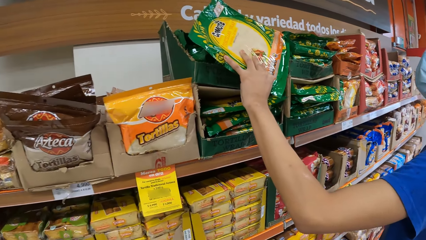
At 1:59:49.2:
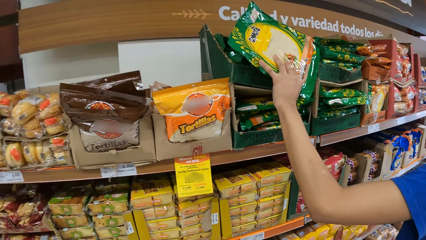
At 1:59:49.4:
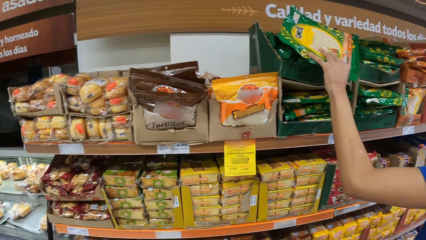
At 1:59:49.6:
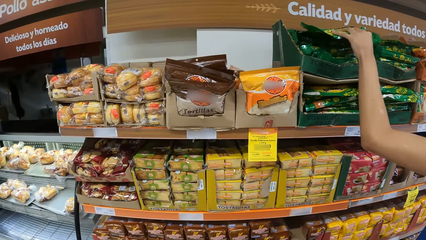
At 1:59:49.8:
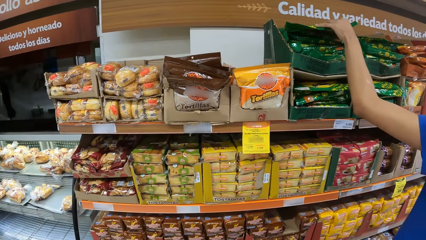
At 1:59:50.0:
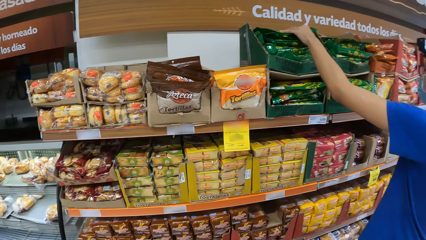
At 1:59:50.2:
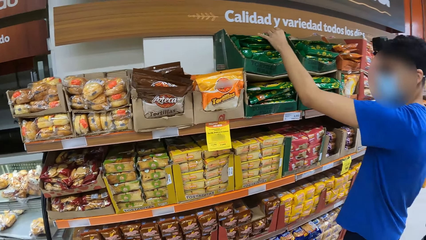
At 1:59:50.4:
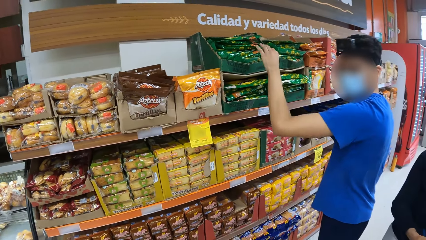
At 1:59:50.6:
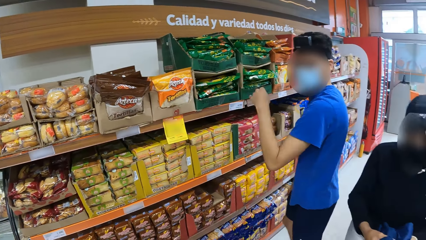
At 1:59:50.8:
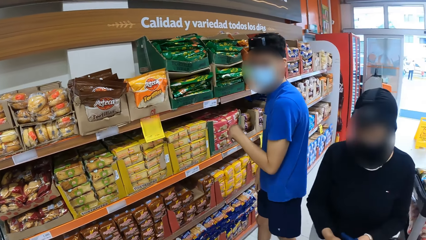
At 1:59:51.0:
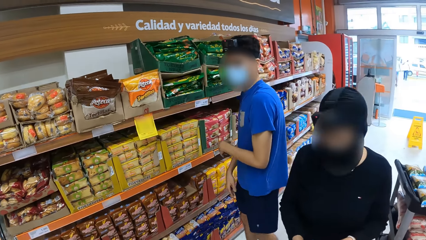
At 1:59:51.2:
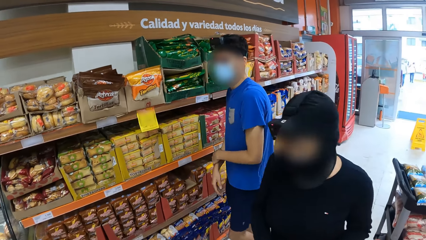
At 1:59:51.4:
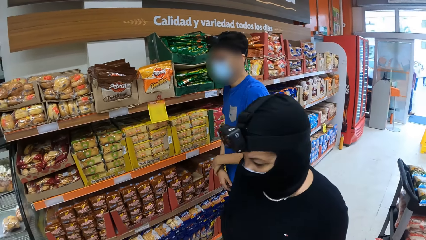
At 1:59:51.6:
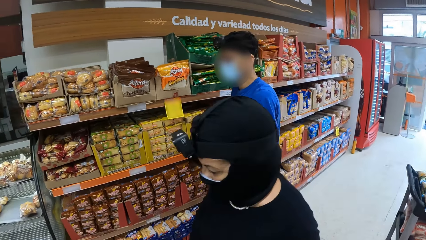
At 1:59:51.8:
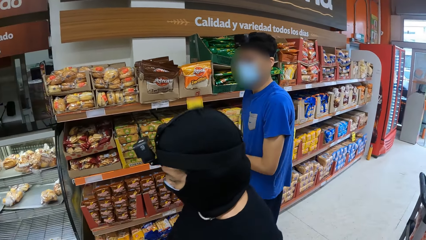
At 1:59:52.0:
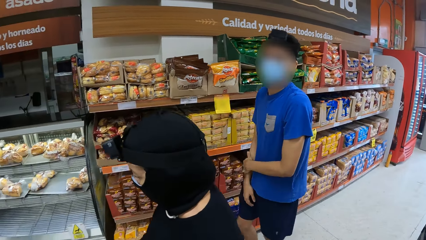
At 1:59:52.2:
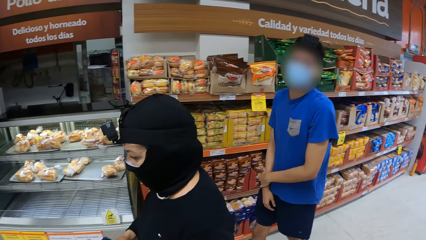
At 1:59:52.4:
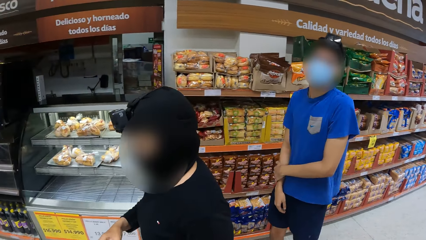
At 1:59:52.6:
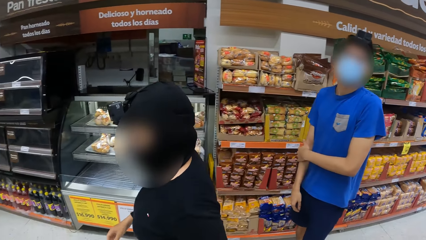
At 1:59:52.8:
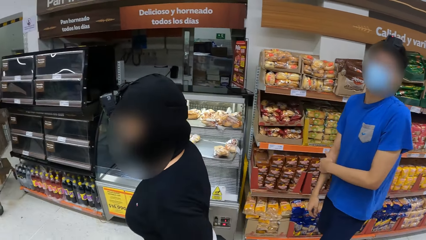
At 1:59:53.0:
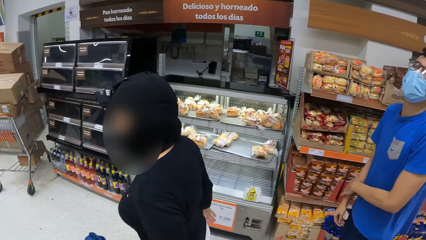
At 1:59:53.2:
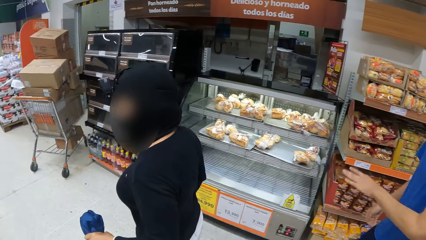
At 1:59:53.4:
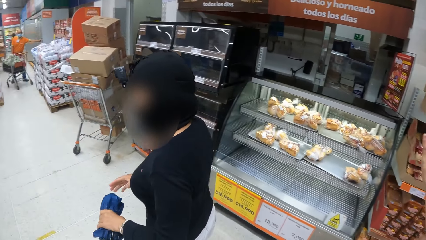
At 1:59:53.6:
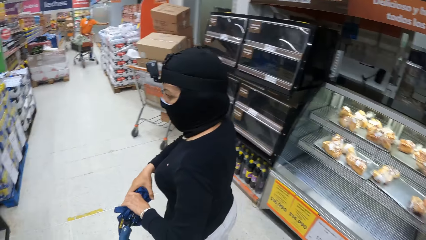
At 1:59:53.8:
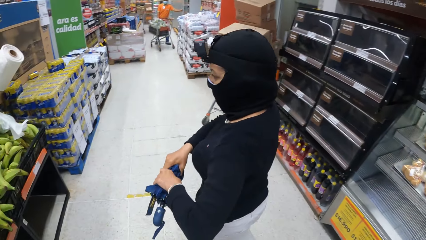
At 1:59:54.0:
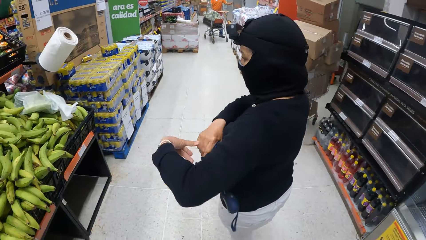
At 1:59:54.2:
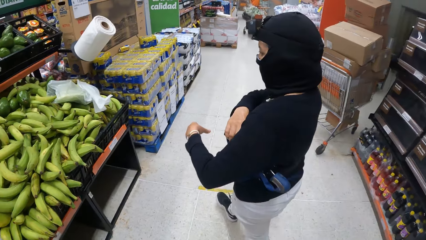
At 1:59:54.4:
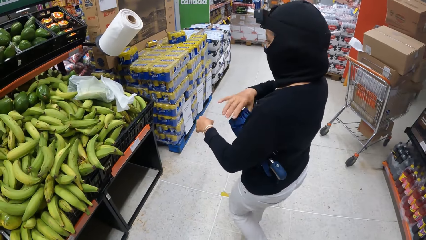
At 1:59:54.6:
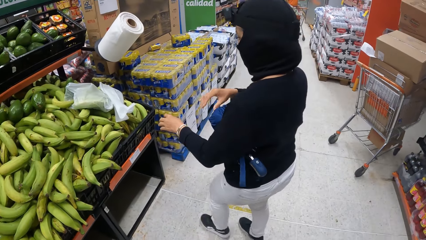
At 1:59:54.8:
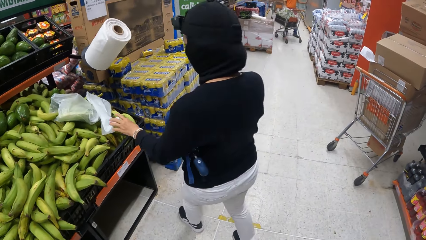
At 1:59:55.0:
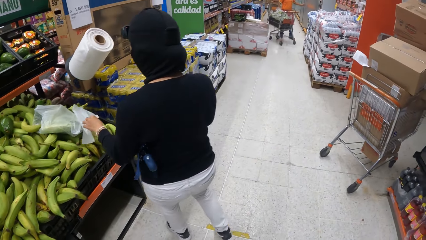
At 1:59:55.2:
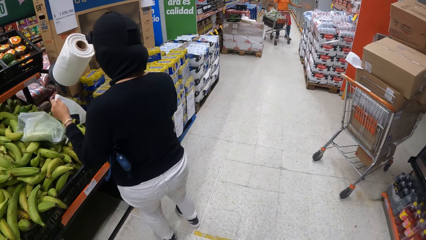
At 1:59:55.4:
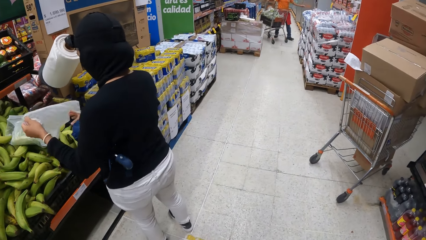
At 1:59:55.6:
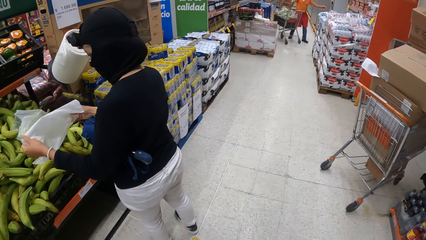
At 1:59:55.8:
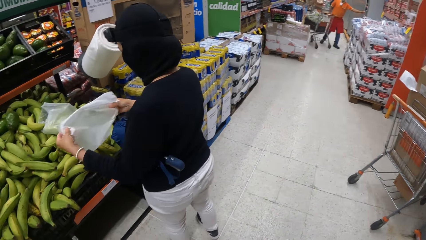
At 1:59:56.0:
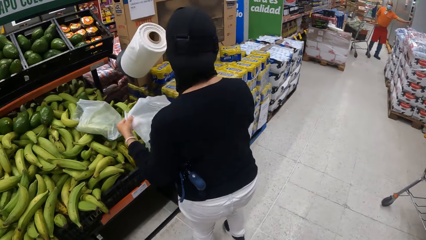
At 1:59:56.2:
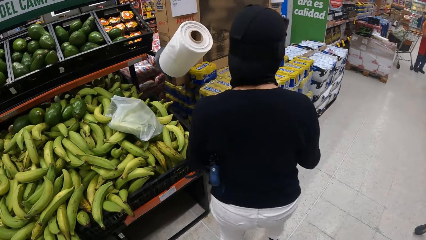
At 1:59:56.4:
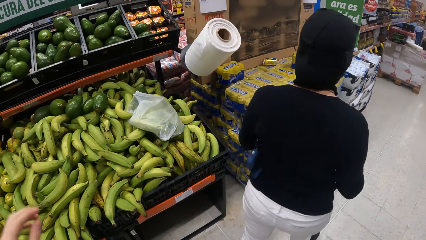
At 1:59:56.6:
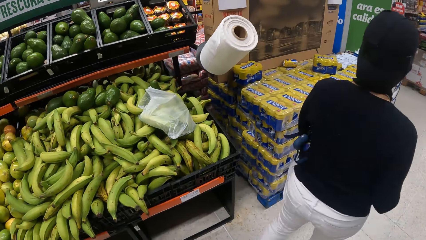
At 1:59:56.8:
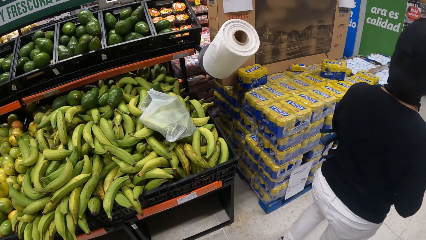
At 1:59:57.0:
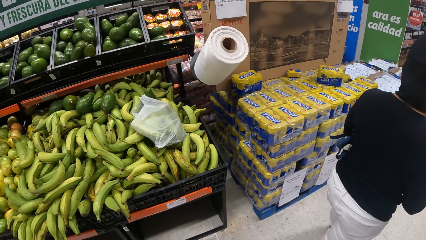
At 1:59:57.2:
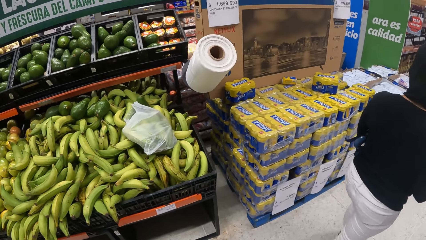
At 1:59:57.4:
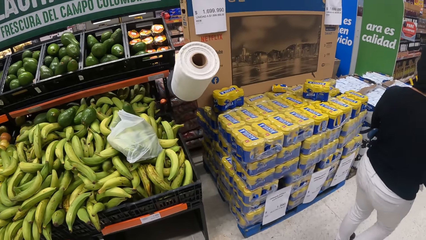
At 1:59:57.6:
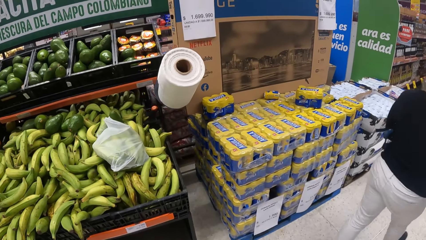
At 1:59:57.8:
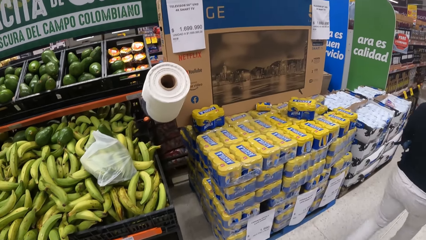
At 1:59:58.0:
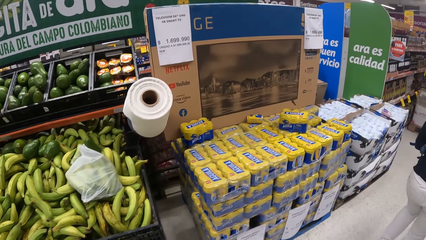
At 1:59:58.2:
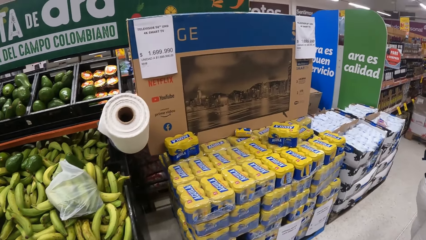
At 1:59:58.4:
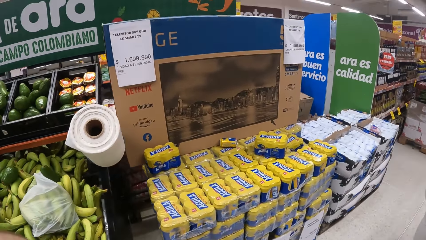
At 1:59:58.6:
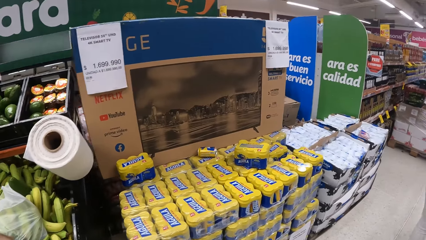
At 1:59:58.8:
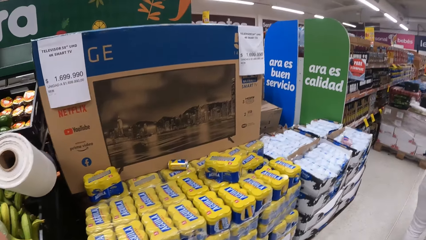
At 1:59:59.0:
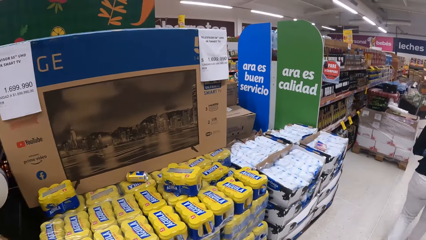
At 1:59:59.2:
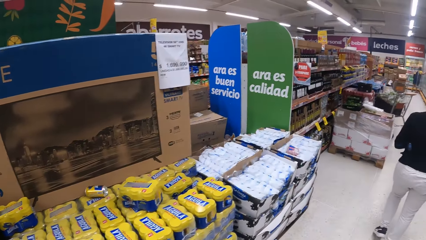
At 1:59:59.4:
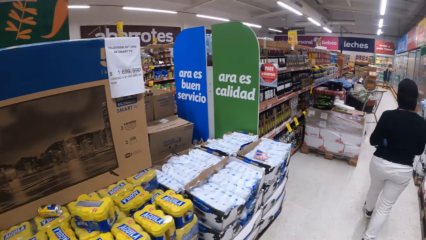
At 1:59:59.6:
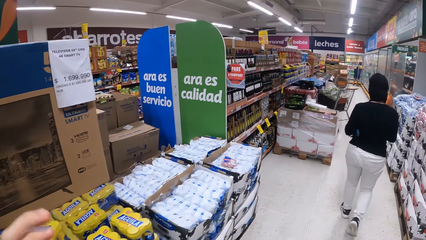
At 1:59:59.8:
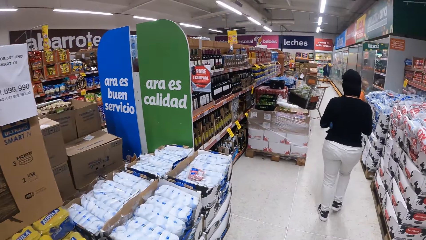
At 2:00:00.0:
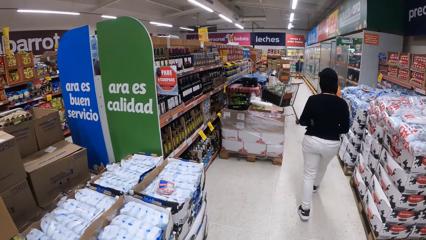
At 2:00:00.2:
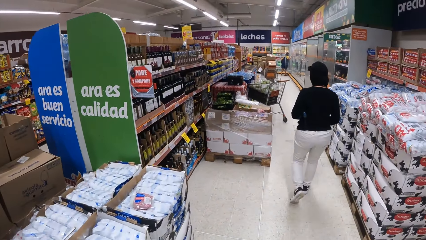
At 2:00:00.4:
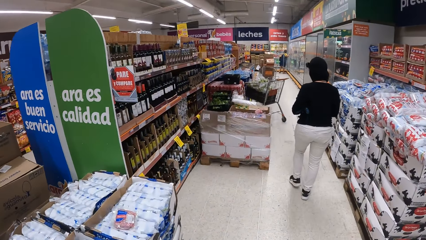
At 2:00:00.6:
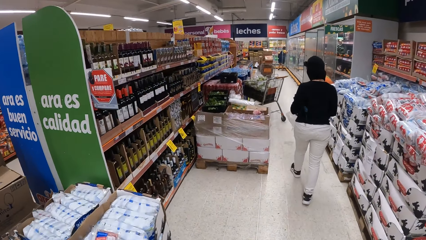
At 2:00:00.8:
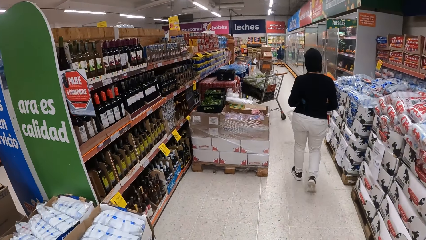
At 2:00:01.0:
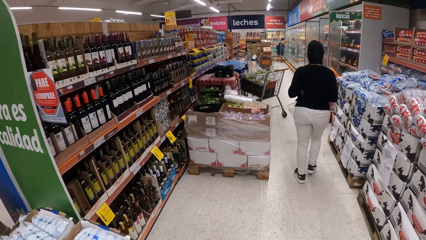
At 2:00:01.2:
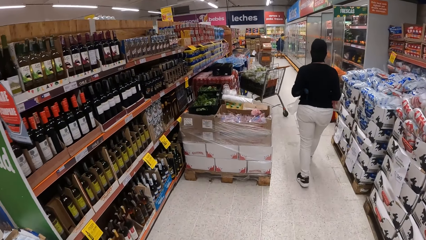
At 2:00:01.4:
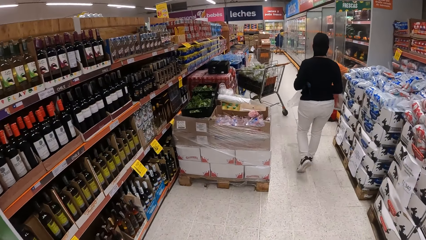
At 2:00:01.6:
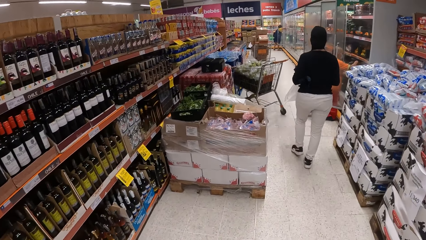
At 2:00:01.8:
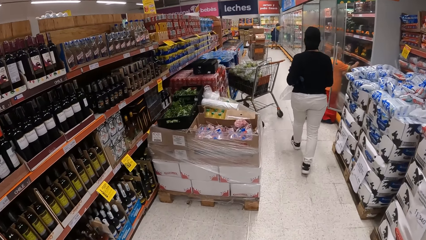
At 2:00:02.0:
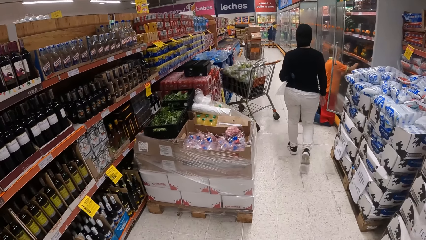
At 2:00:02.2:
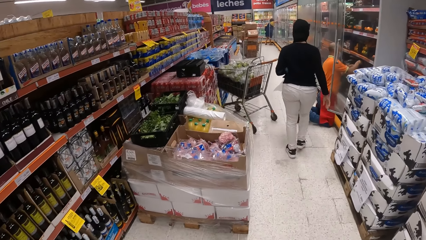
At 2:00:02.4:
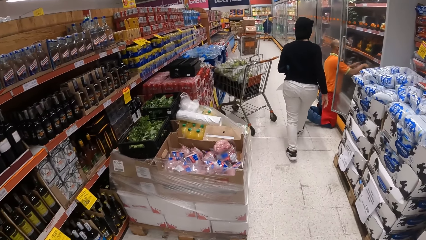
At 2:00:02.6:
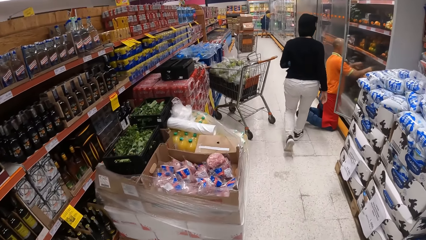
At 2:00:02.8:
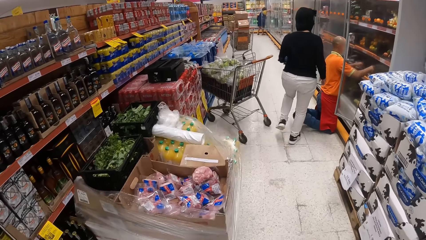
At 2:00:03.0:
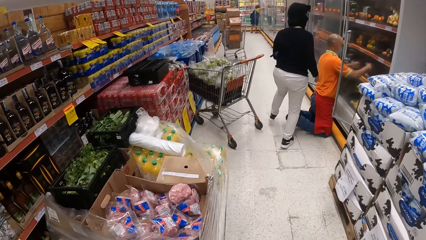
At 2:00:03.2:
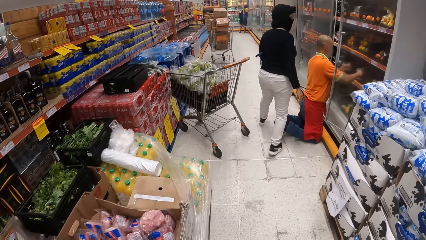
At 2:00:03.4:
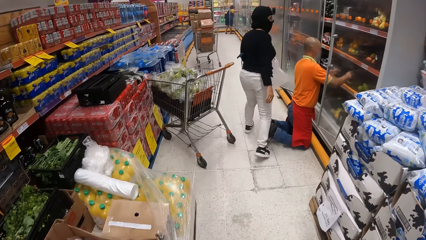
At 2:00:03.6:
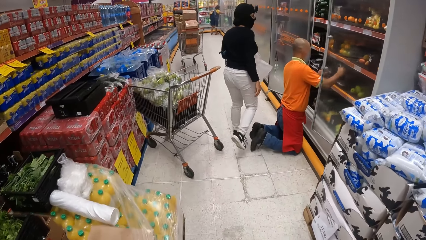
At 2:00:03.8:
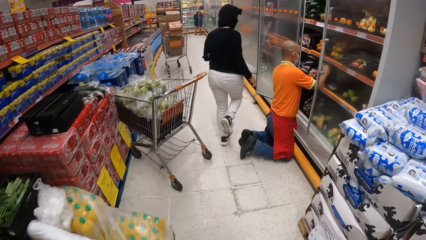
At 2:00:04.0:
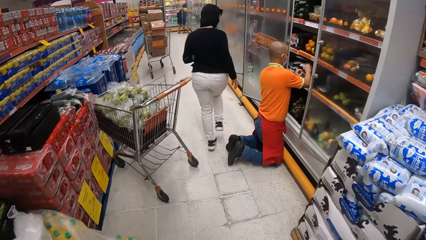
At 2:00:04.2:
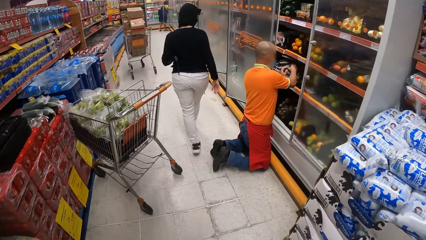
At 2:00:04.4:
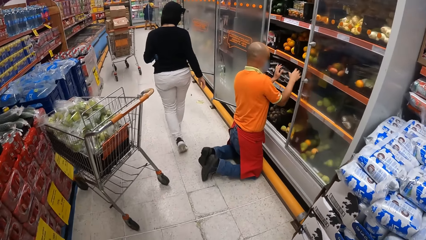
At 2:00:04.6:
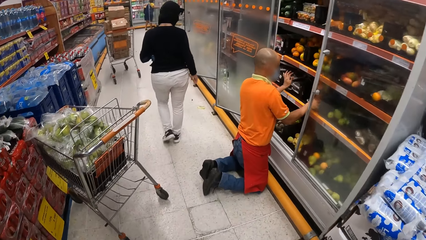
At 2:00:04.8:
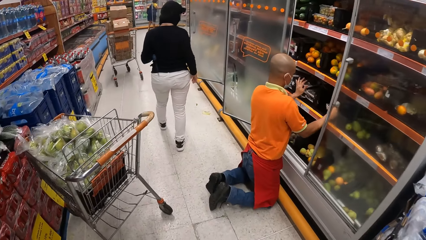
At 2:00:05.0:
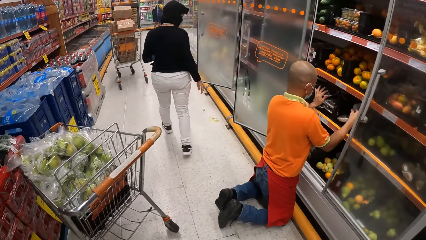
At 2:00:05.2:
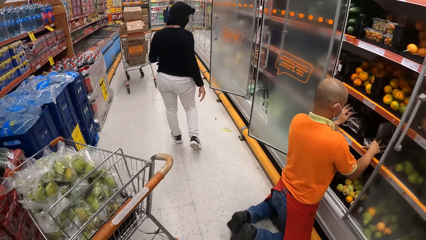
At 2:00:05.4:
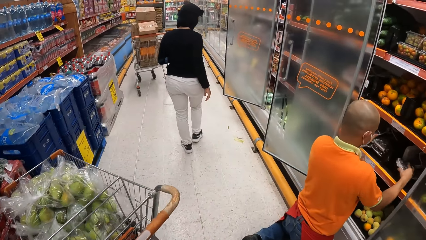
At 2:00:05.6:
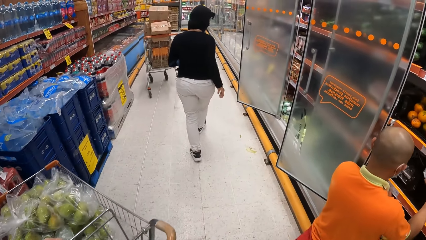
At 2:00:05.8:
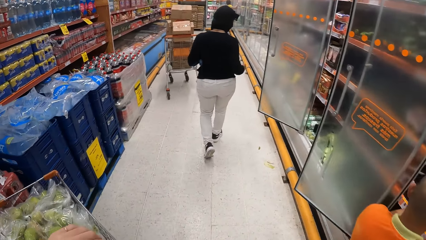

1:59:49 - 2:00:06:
A man looks at the packet from the shelf, holds a product and returns the packet to the shelf. The camera wearer walks inside a supermarket. A woman picks up a paper bag. The camera wearer walks around the grocery store.
